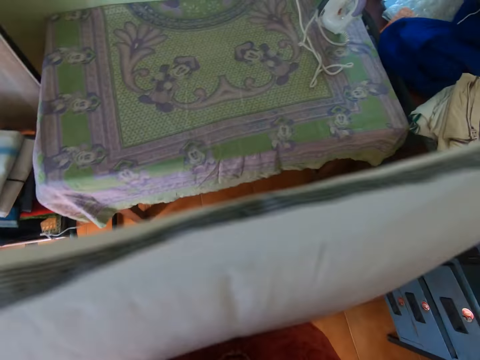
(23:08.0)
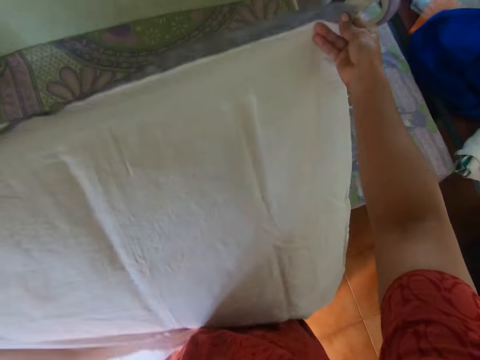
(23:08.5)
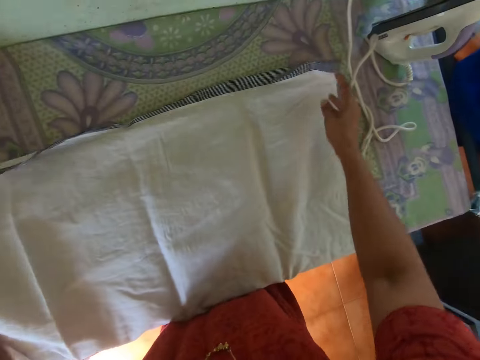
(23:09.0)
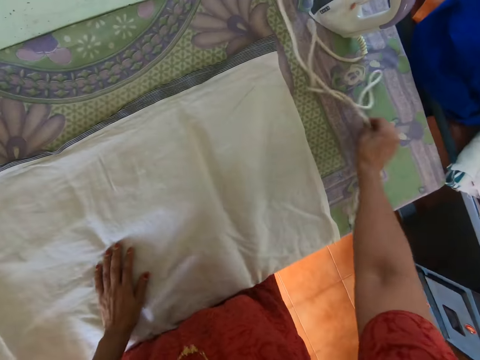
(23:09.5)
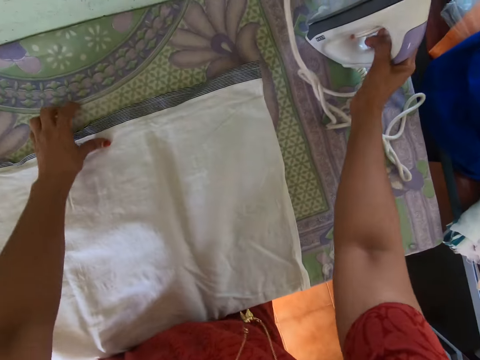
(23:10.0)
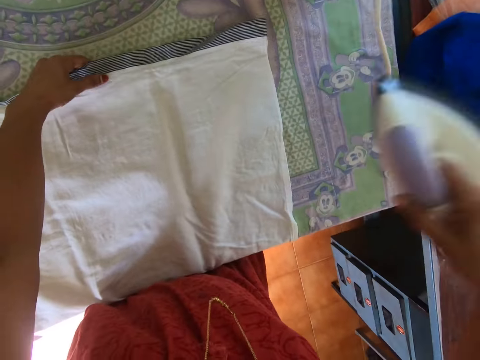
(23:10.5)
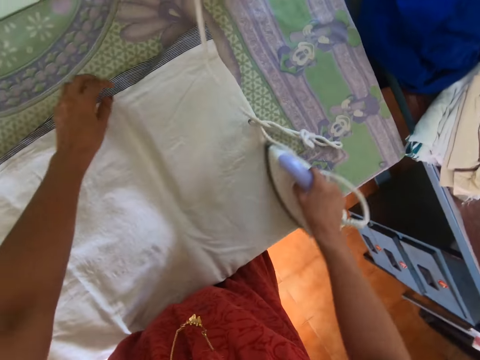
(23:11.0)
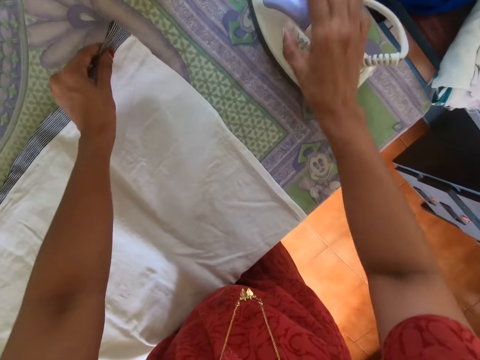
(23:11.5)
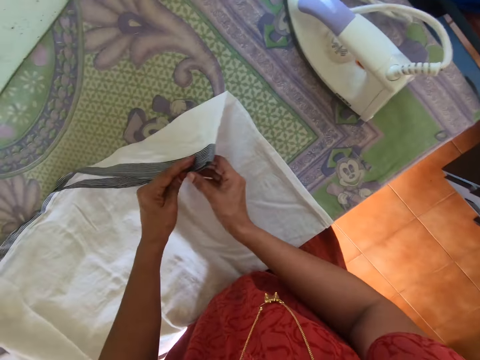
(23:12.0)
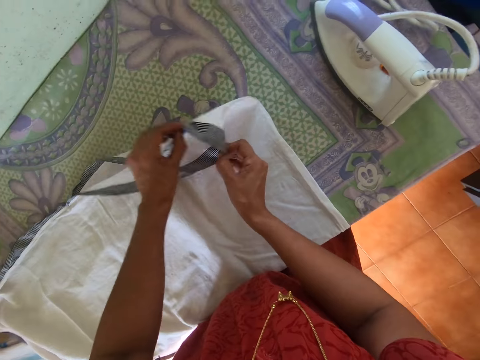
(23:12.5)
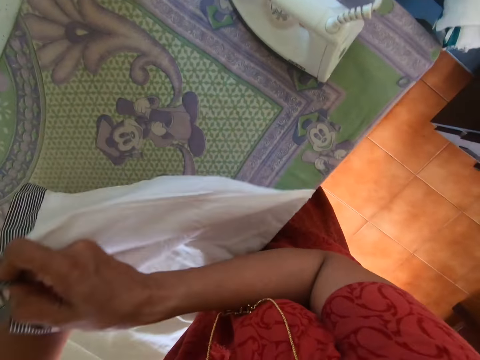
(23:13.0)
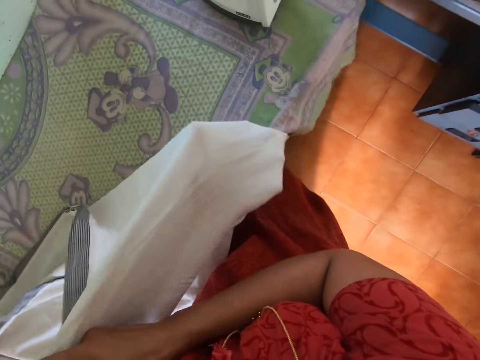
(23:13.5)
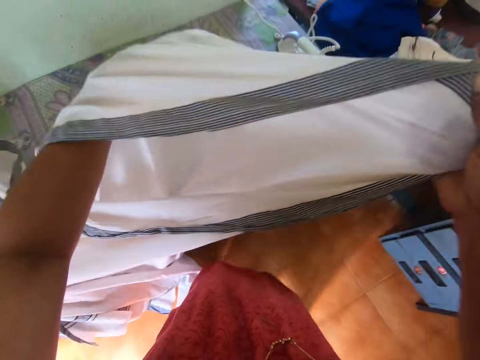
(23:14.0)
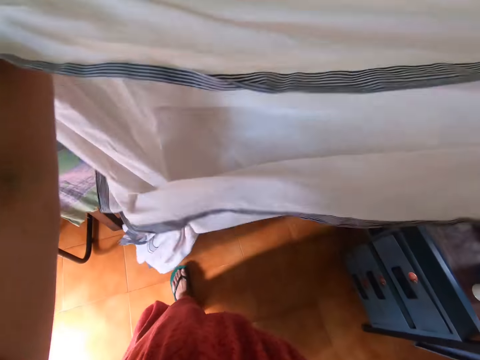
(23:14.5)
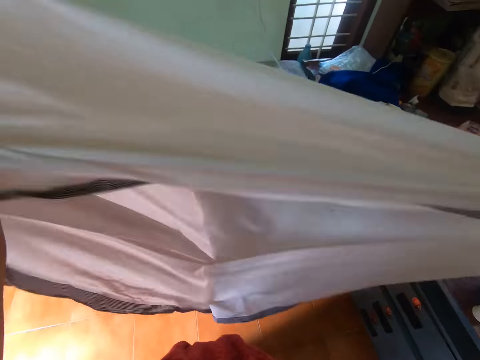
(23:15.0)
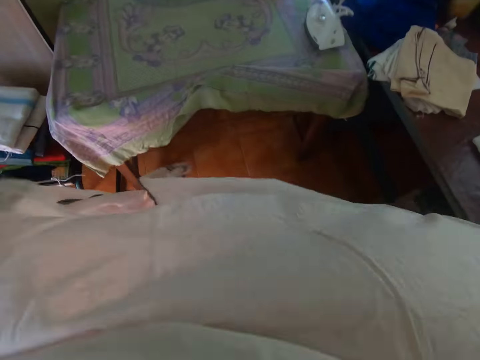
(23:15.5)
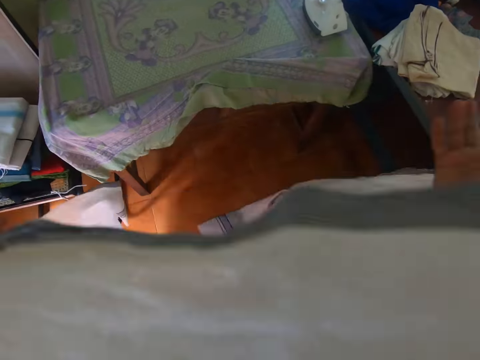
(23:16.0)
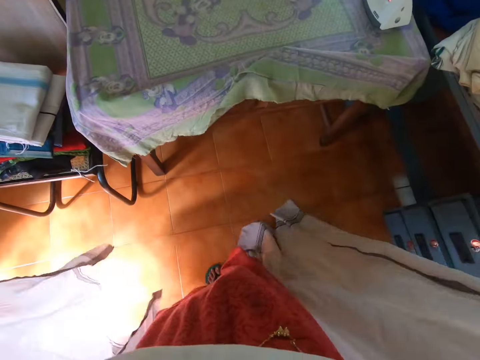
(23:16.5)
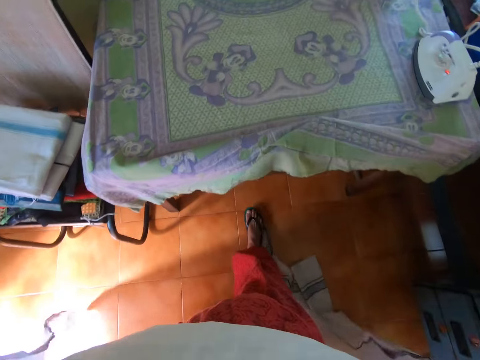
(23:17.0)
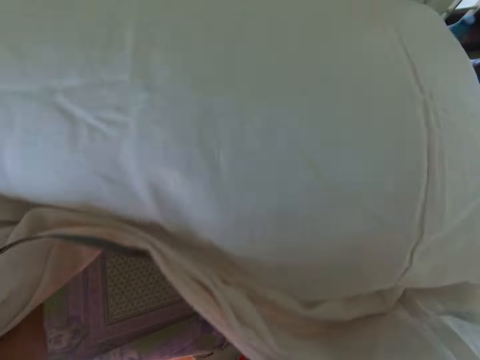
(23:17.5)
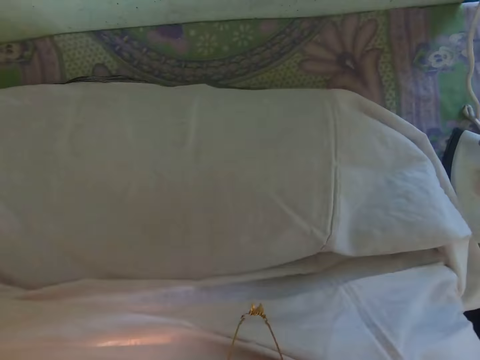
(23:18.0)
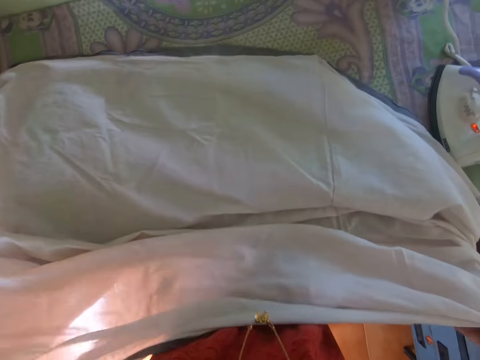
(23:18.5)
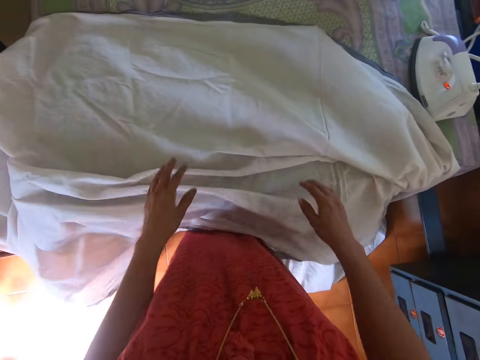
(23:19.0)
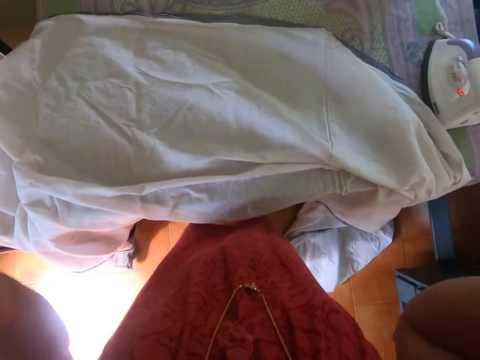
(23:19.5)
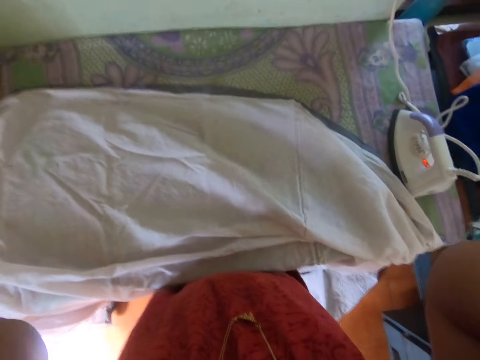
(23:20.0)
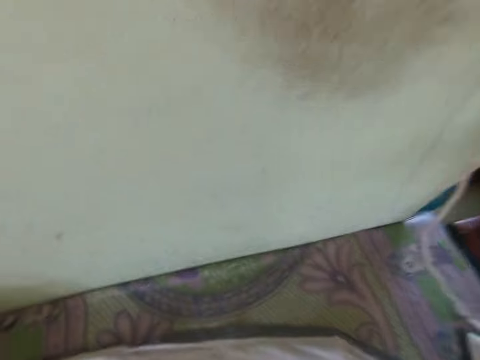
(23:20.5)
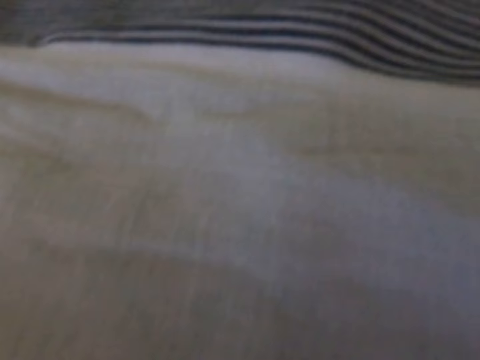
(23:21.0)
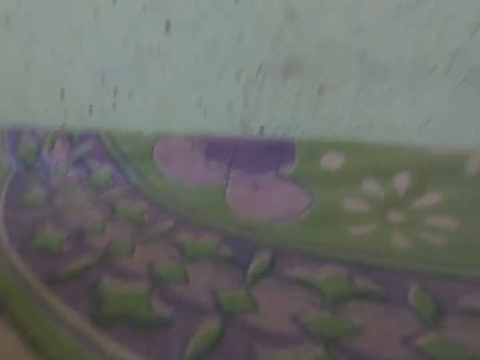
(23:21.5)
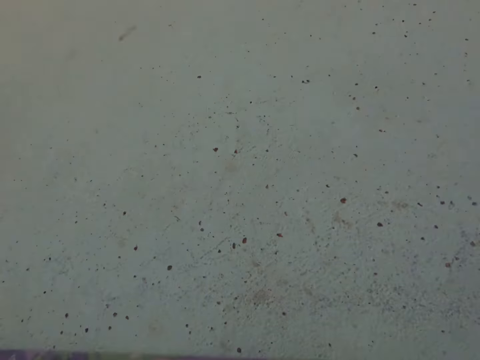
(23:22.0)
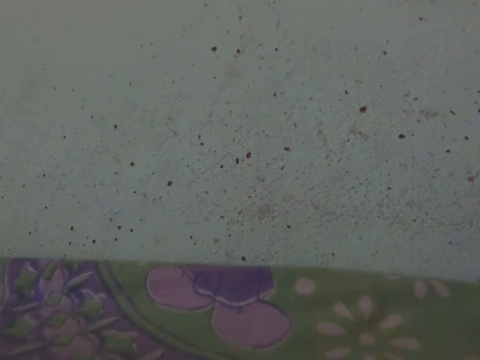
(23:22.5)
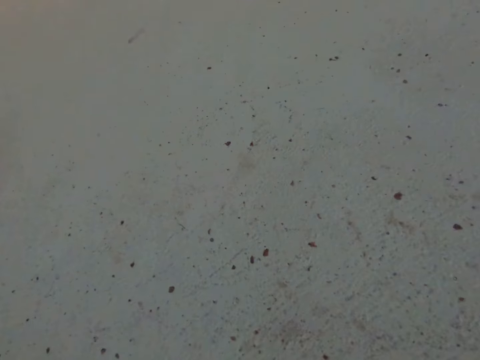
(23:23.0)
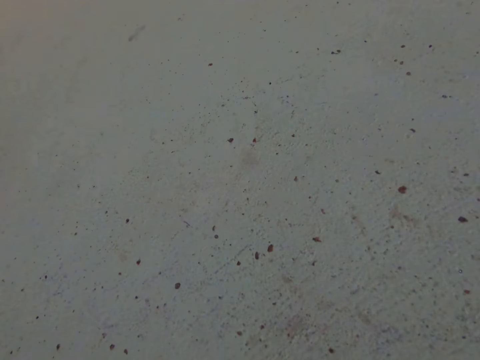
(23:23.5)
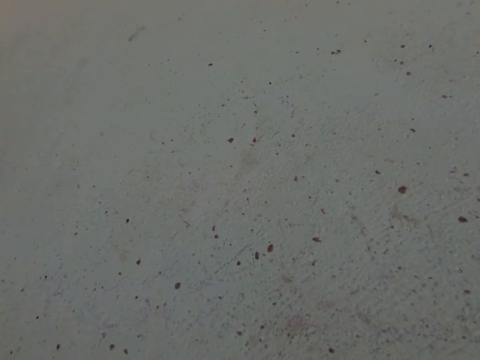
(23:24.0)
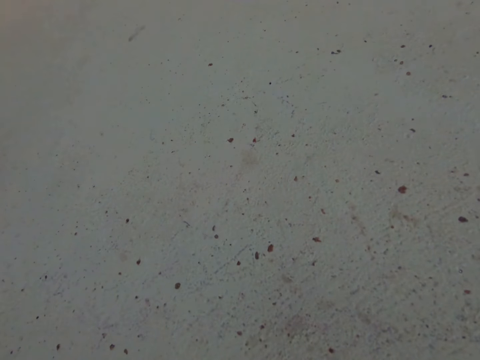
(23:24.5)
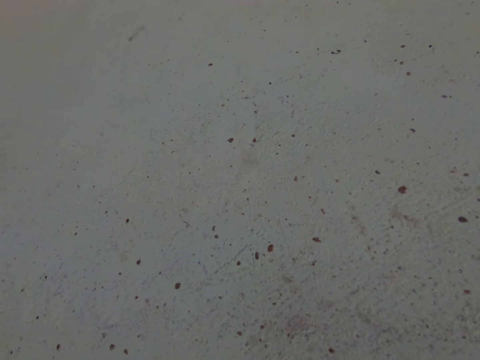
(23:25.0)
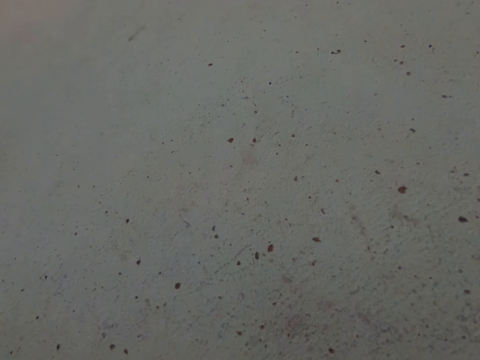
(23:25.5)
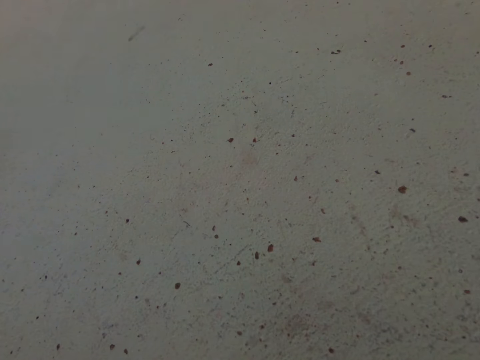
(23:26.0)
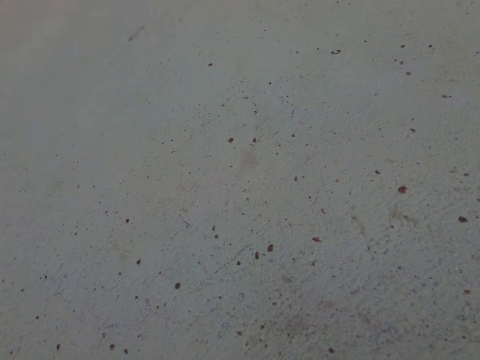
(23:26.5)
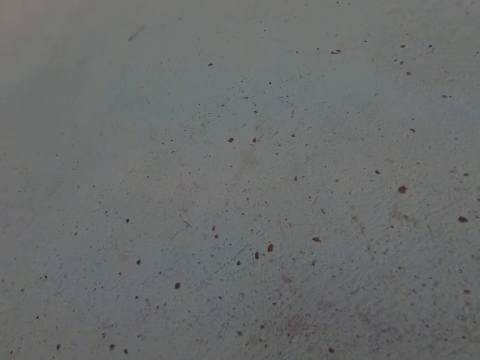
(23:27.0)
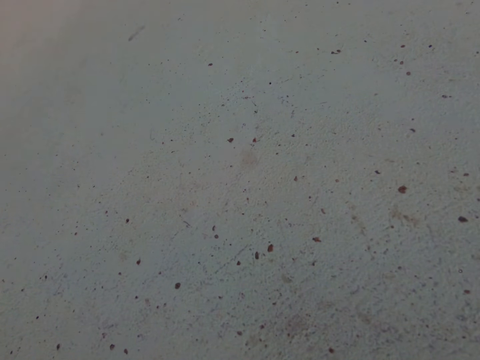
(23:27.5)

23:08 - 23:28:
The camera wearer lays the cloth on the pressing table with both hands. She adjusts the pressing iron cable with her right hand. She puts the cloth on the iron. She holds the cloth with her left hand. She picks up the pressing iron on the table with her right hand. She presses the cloth on the pressing table with the pressing iron in her right hand. She places the pressing iron on the pressing table with her right hand. She picks up the cloth on the pressing table with her left hand. She holds the cloth with both hands. She touches the cloth. She stretches the cloth with both hands. She lays the cloth on the pressing table with both hands. She removes a camera on her head with both hands. She raises her hand. She drops the camera on the pressing table with both hands. She looks around.

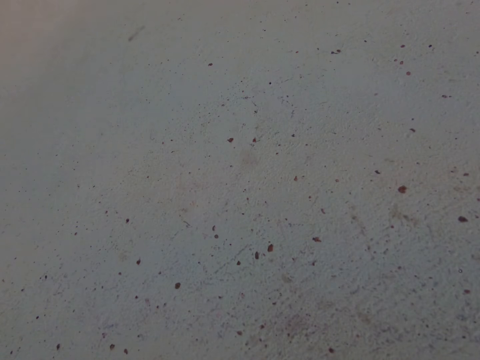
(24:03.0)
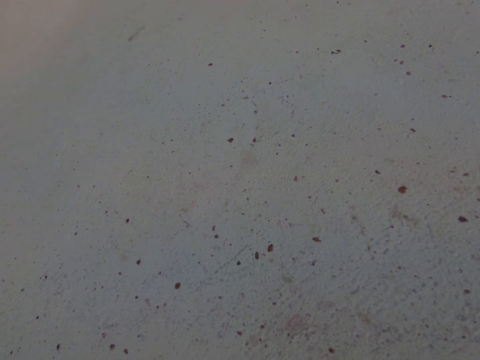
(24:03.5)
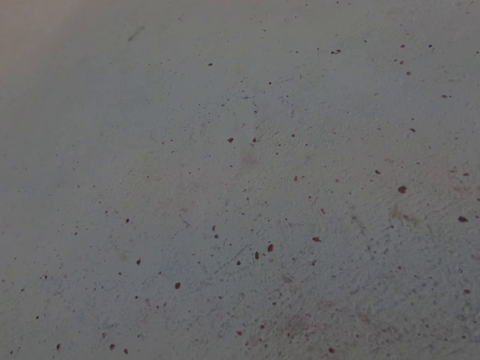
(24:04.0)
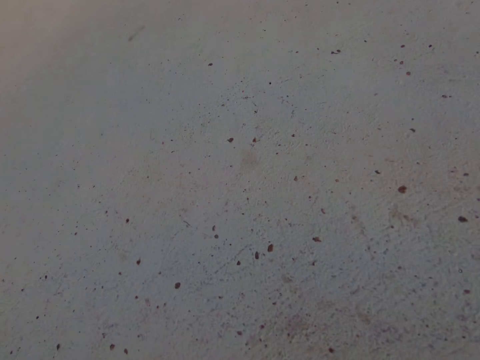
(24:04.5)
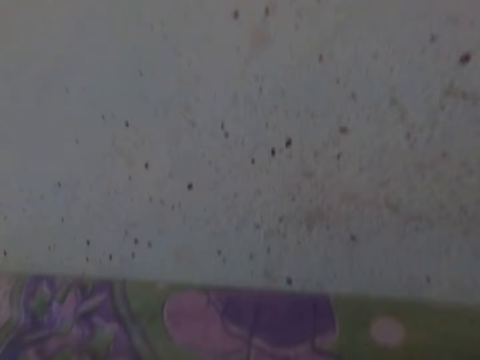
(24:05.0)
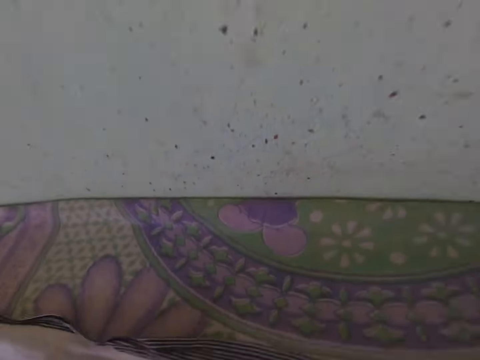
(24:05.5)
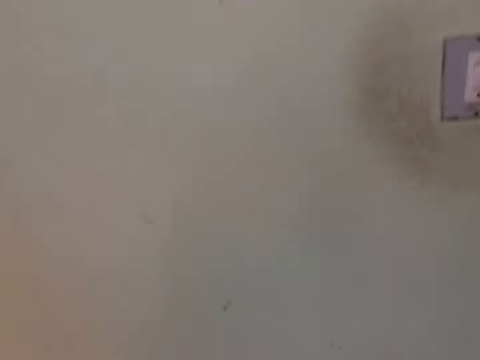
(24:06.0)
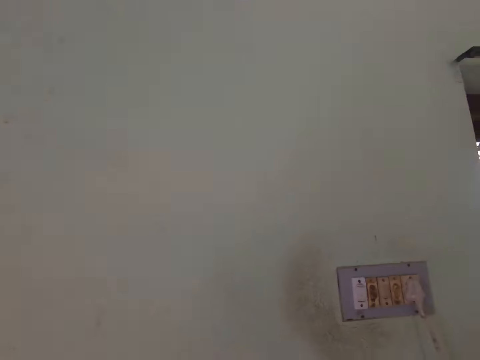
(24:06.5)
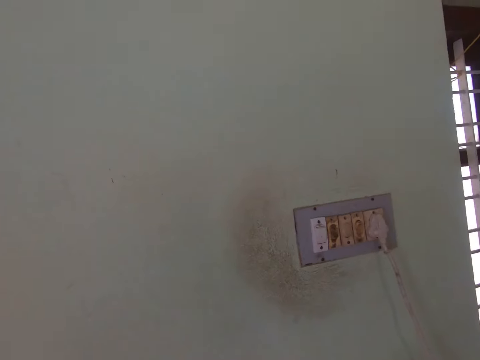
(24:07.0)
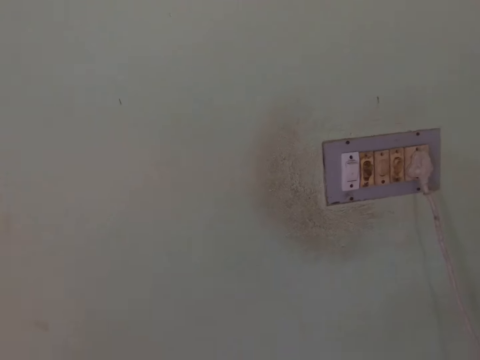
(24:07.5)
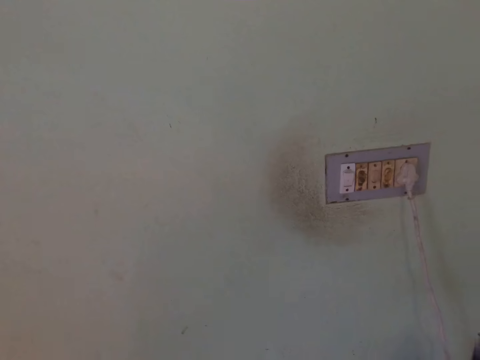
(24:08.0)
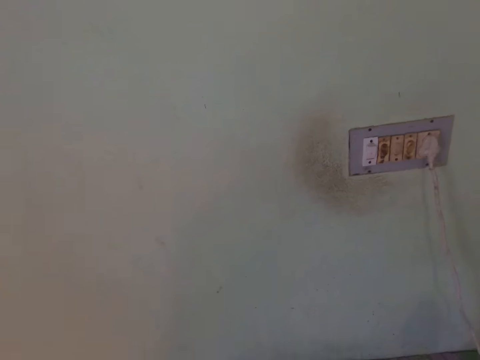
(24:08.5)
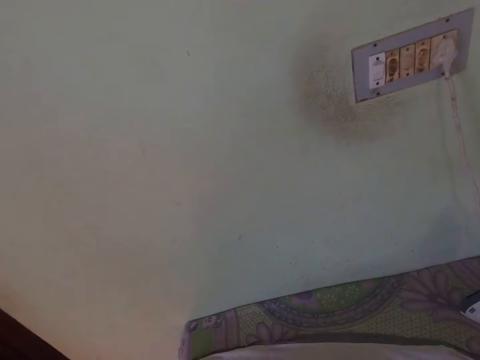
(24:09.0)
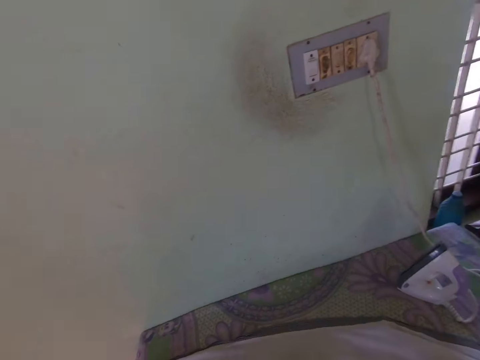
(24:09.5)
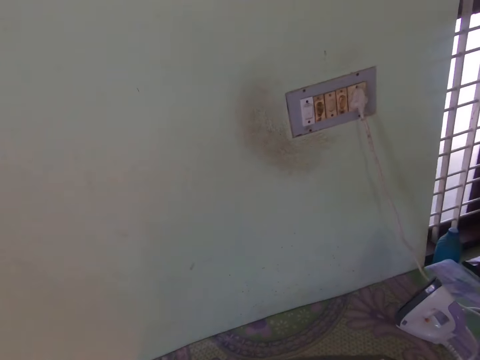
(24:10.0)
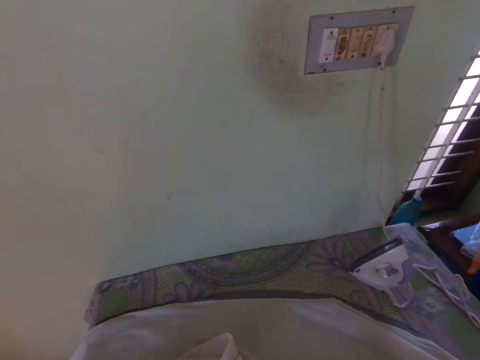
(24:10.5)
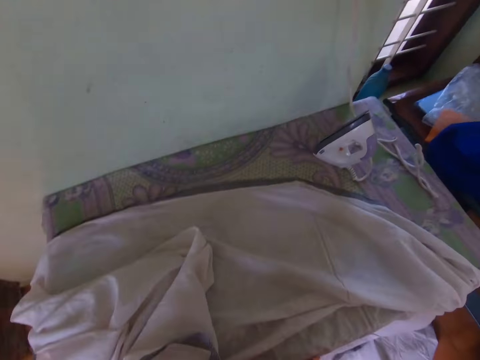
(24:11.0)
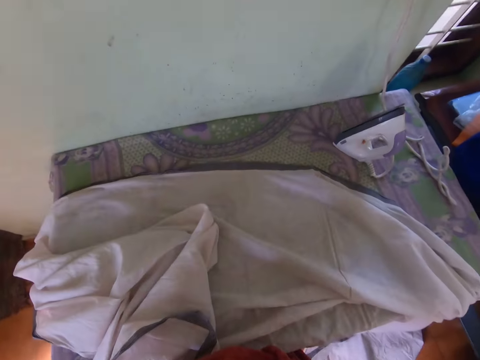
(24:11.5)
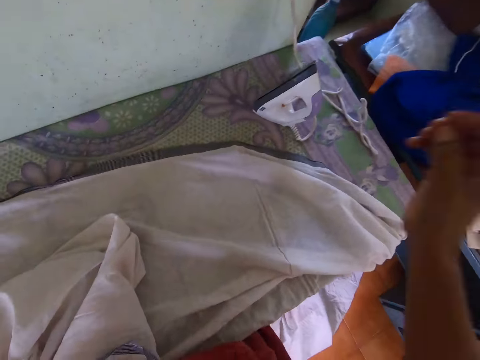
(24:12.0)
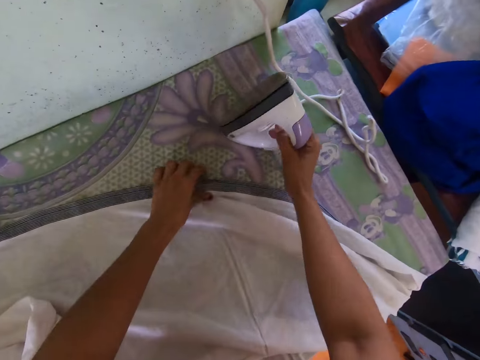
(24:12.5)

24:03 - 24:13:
The camera wearer picks up the camera on the pressing table with both hands. She wears the camera on her head with both hands. She picks up the pressing iron on the pressing table with her right hand. She holds the cloth with her left hand. She touches the iron.
